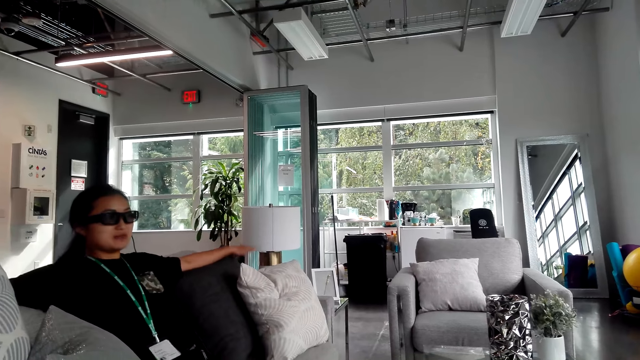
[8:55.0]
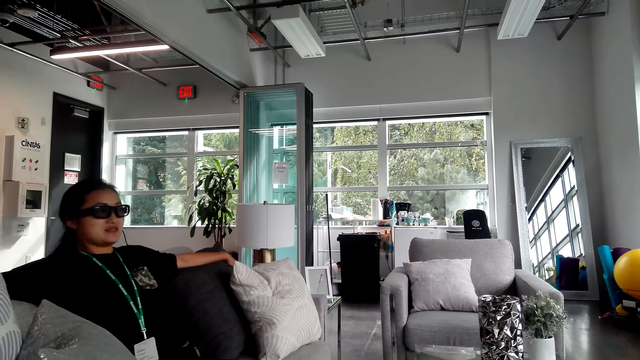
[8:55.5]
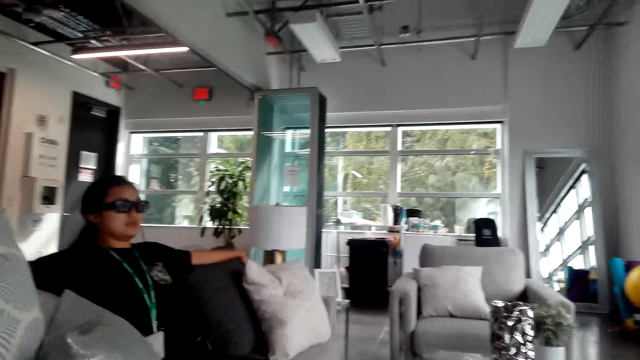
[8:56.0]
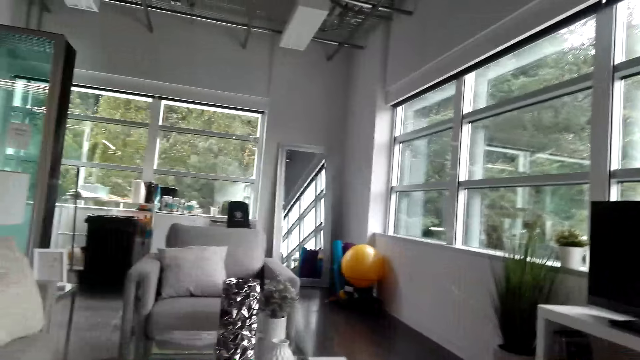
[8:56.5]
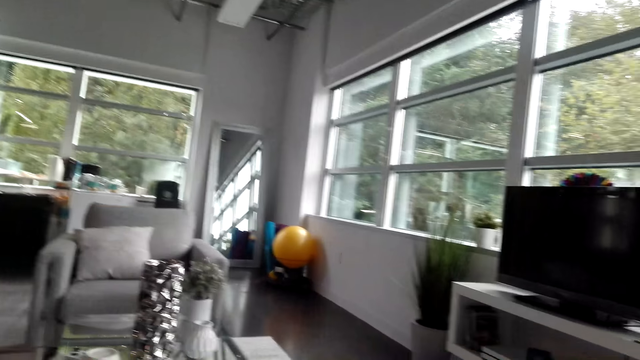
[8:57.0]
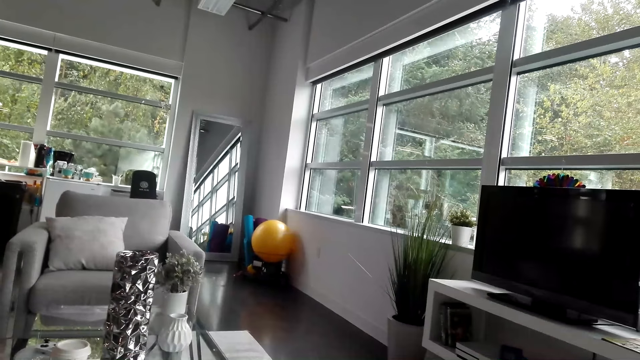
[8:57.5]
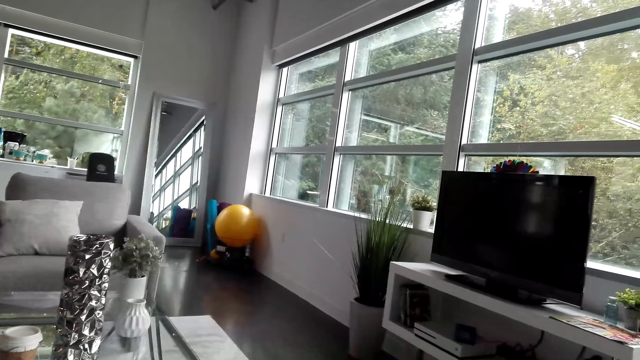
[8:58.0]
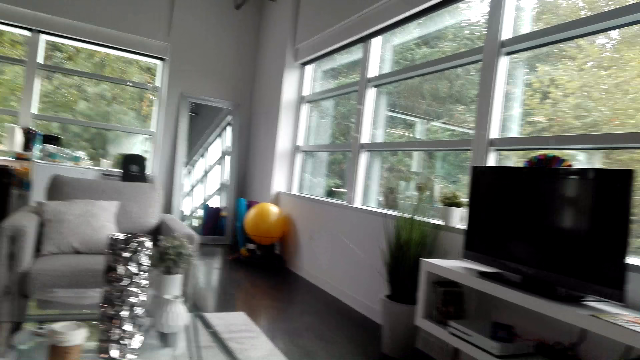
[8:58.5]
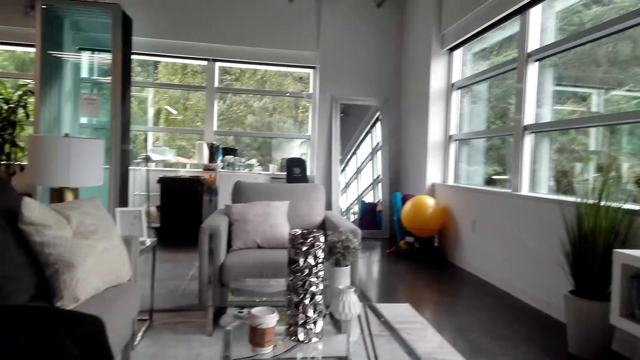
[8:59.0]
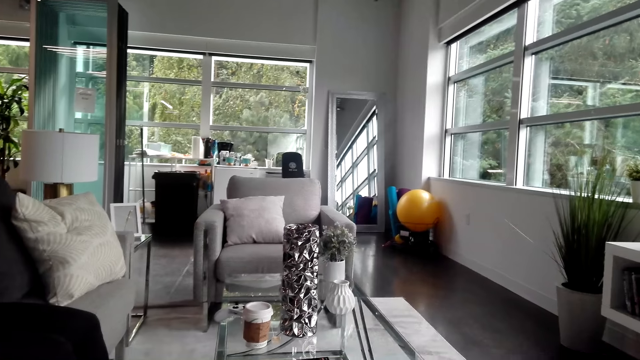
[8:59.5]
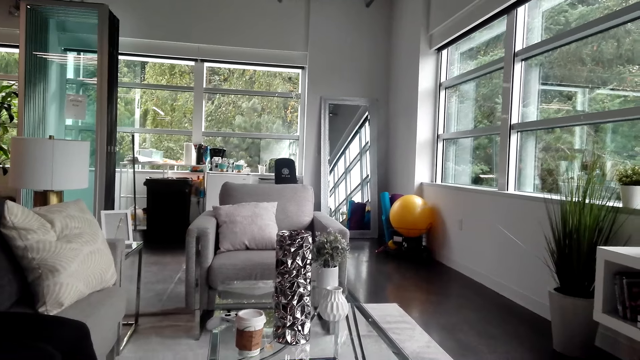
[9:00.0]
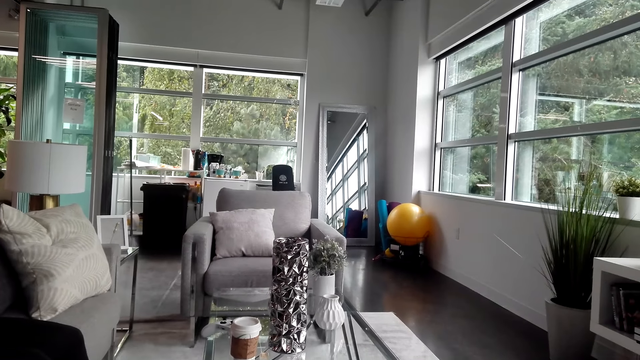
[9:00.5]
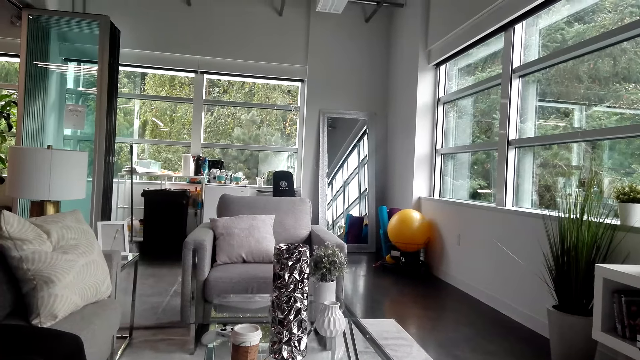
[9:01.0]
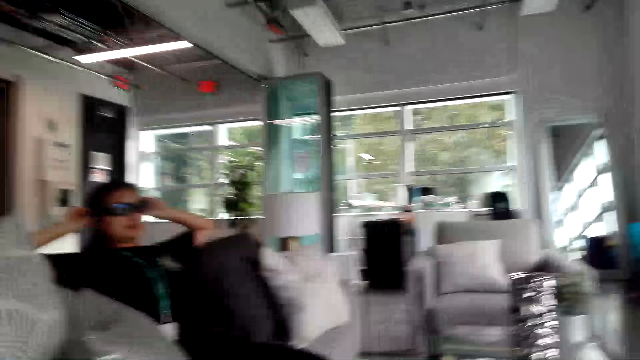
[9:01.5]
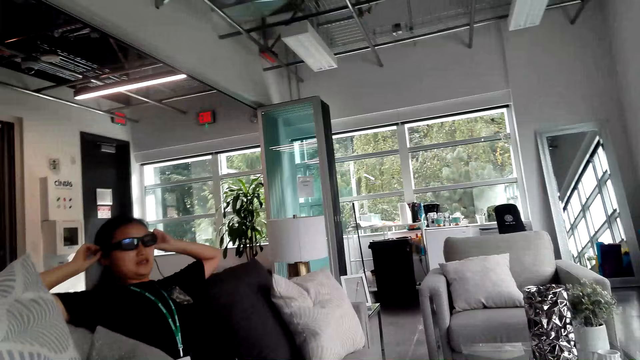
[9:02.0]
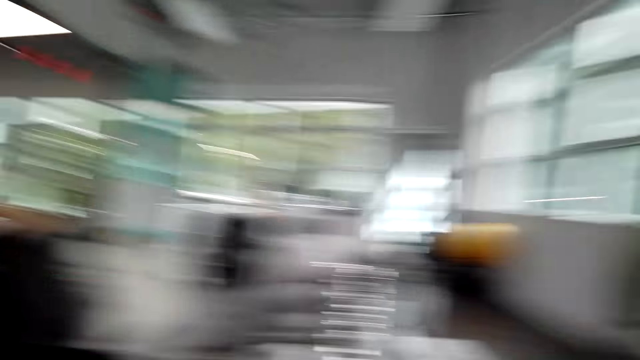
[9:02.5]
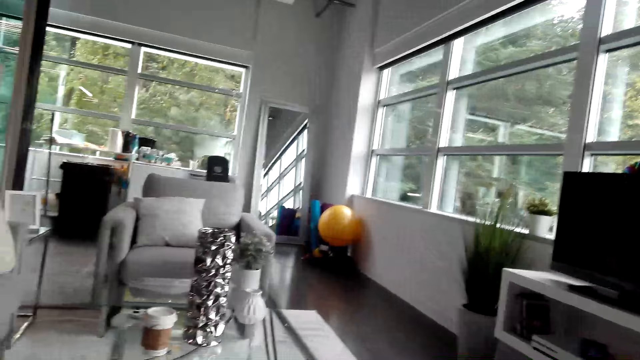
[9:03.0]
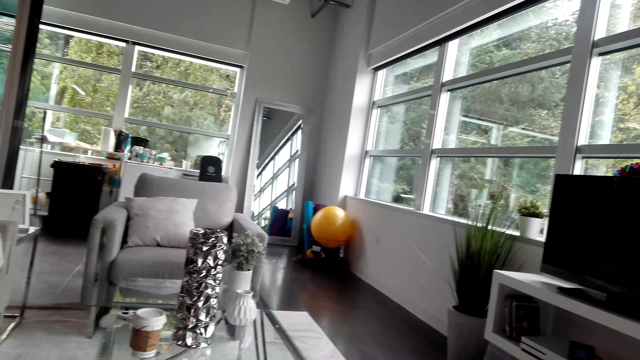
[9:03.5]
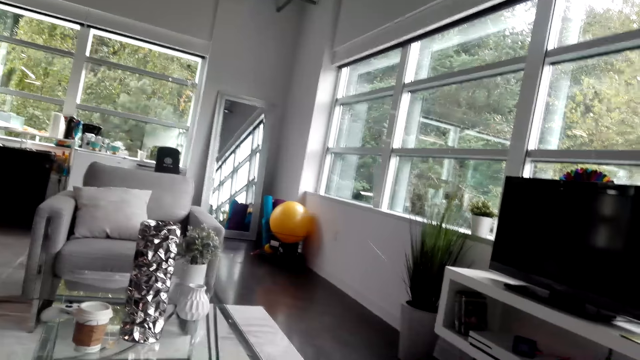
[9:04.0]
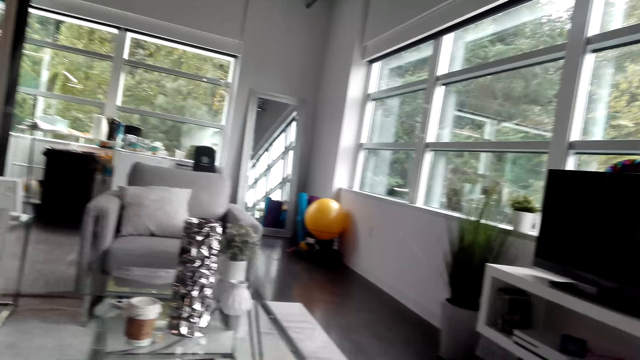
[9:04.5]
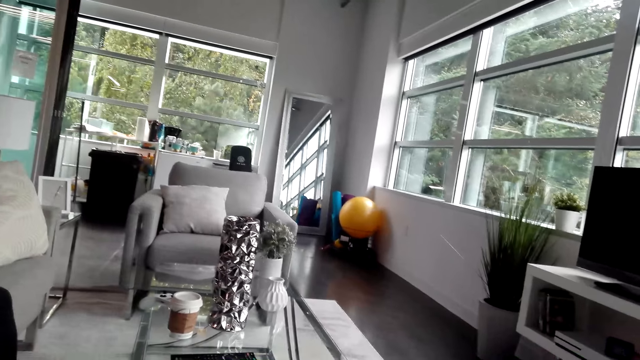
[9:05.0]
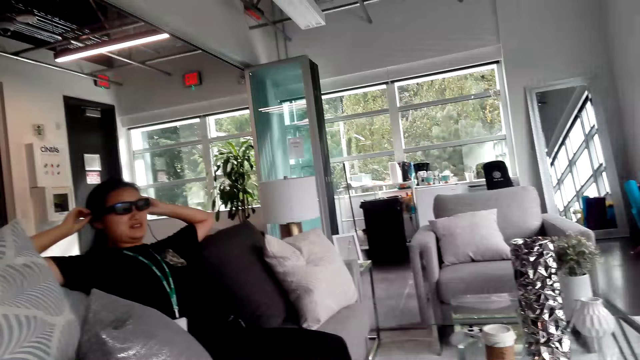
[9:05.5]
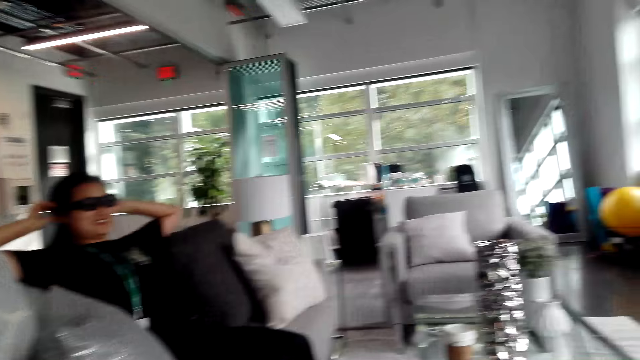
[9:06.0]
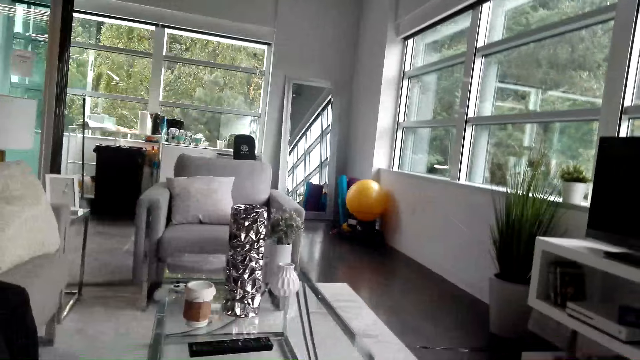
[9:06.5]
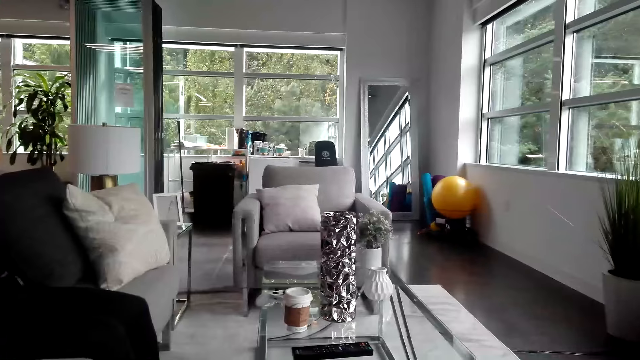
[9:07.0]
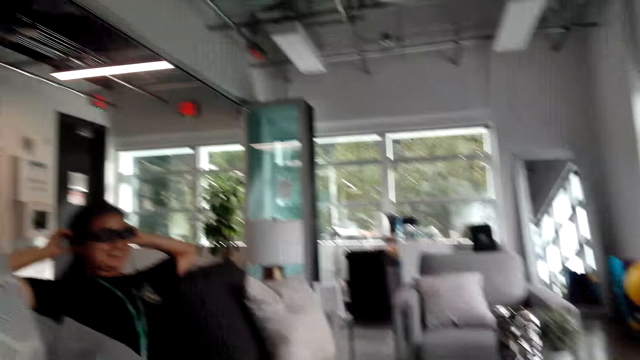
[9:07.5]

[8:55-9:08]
The woman leans on the table. The camera wearer looks around and talks to the woman. The woman holds the spectacles. The camera wearer looks around. The woman holds the spectacles.

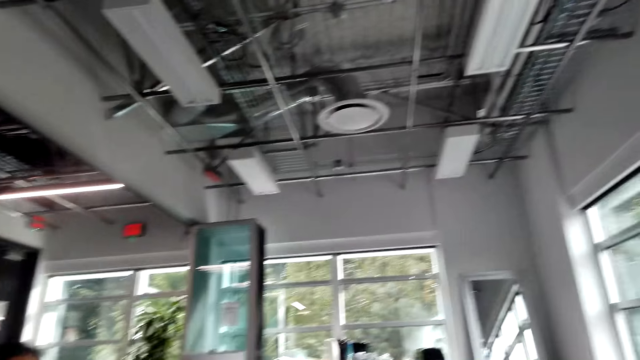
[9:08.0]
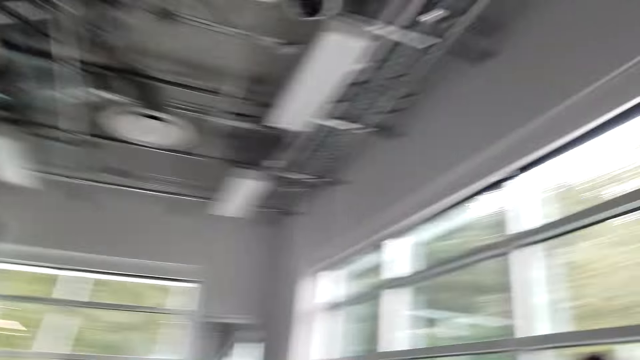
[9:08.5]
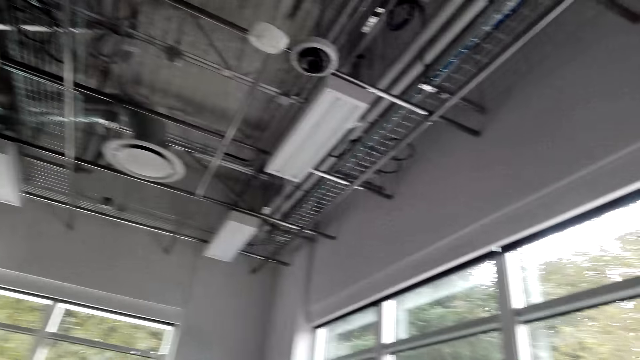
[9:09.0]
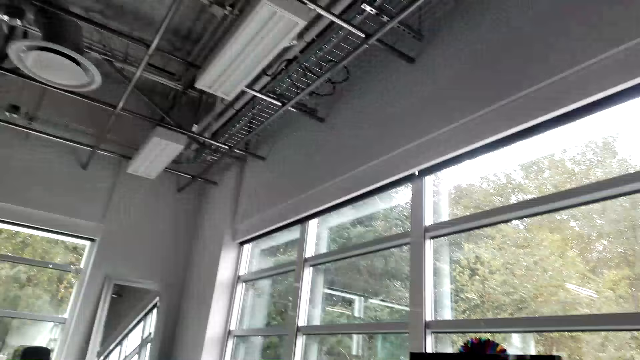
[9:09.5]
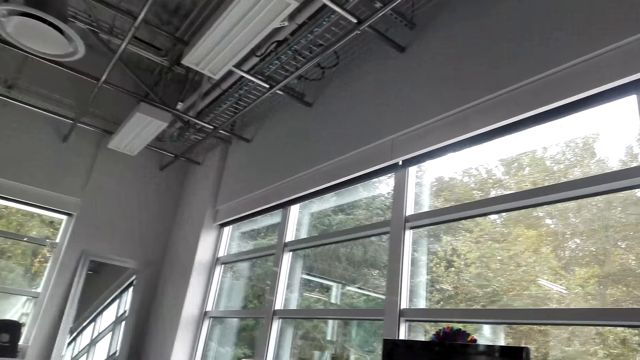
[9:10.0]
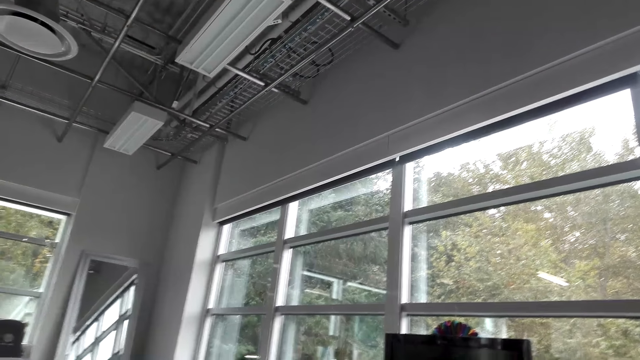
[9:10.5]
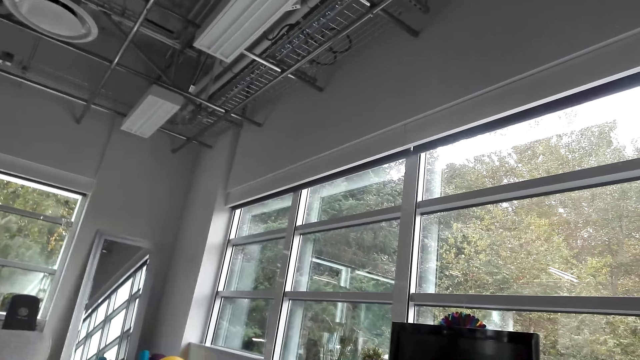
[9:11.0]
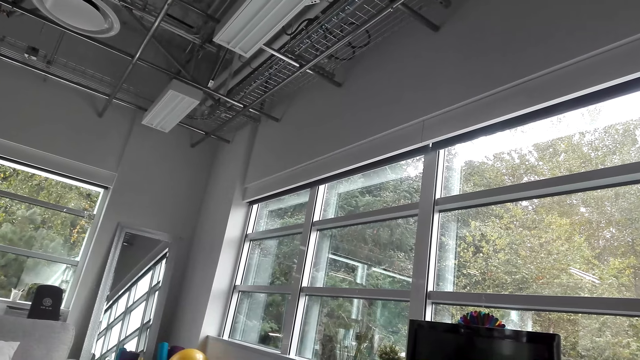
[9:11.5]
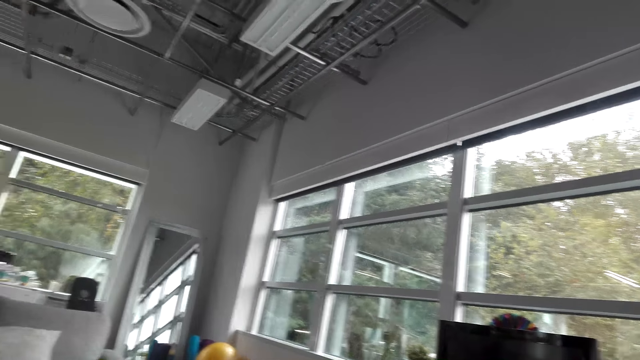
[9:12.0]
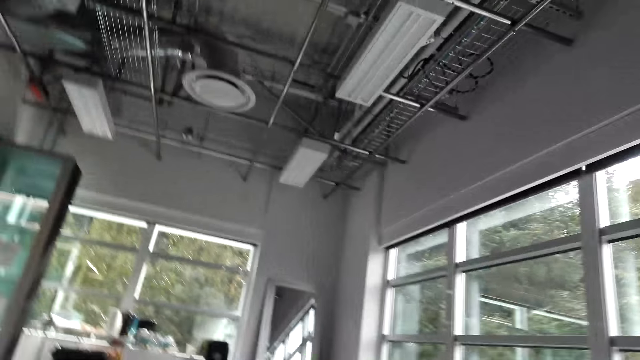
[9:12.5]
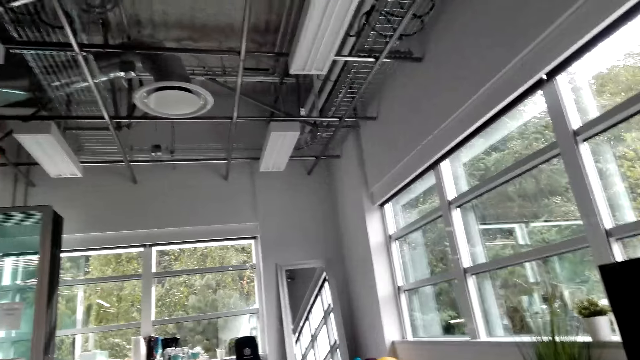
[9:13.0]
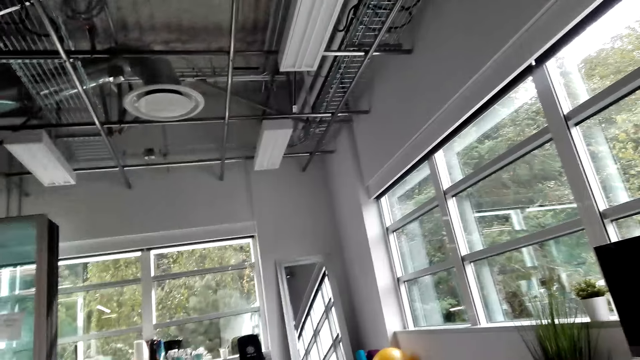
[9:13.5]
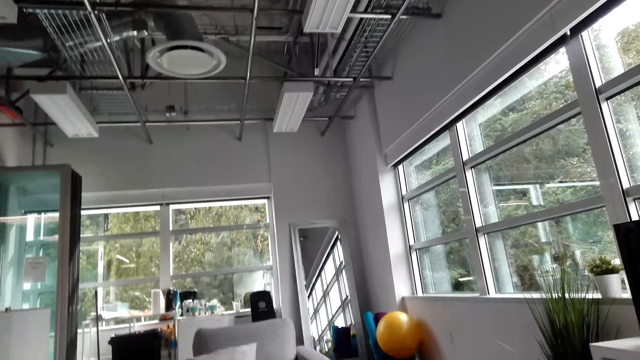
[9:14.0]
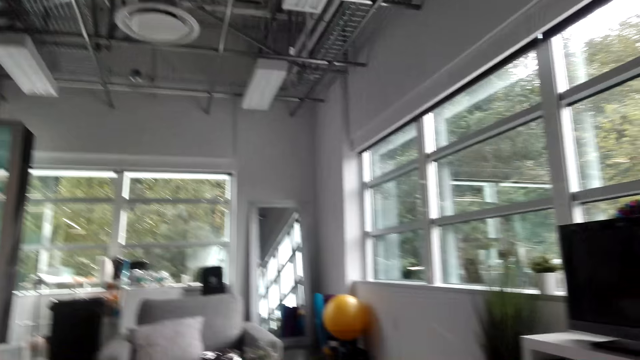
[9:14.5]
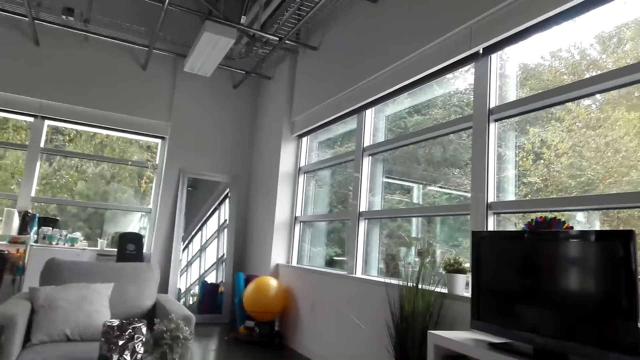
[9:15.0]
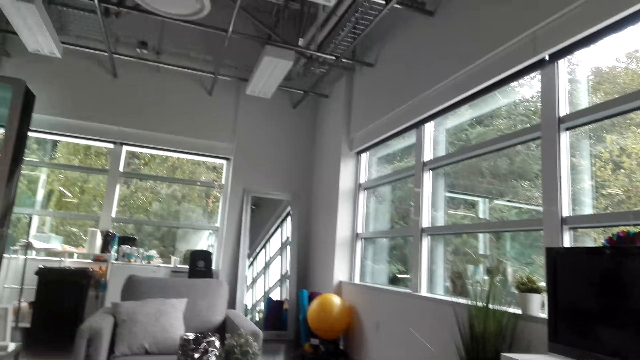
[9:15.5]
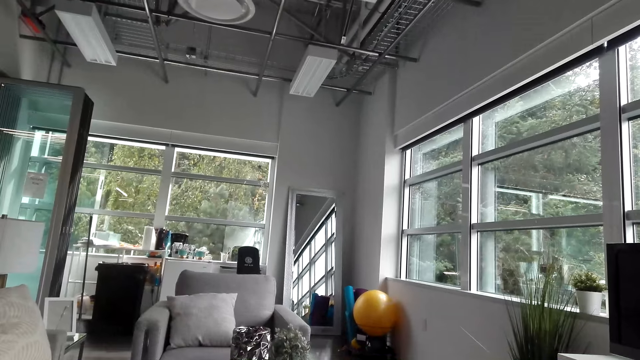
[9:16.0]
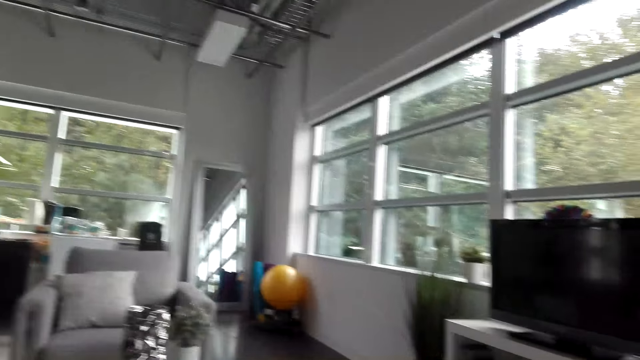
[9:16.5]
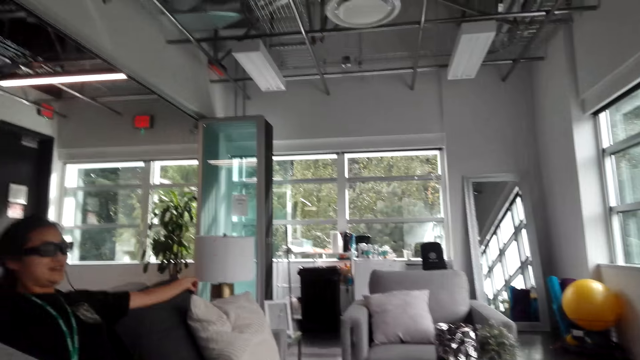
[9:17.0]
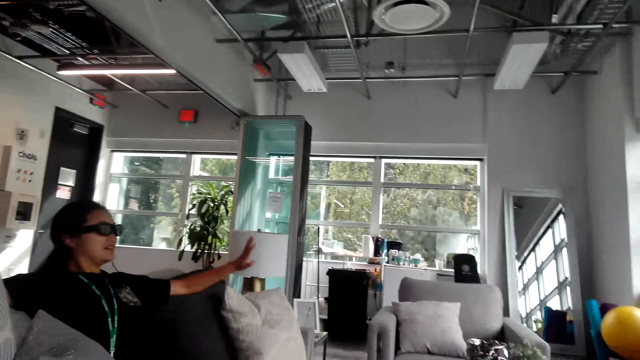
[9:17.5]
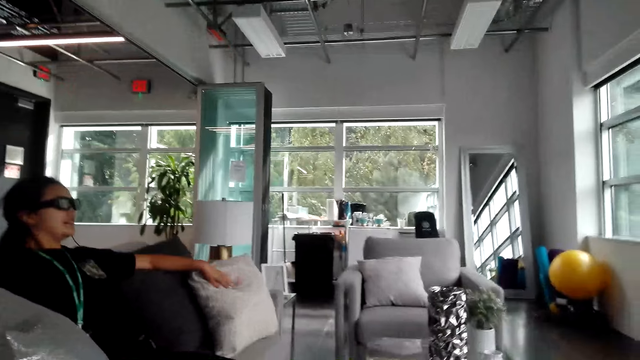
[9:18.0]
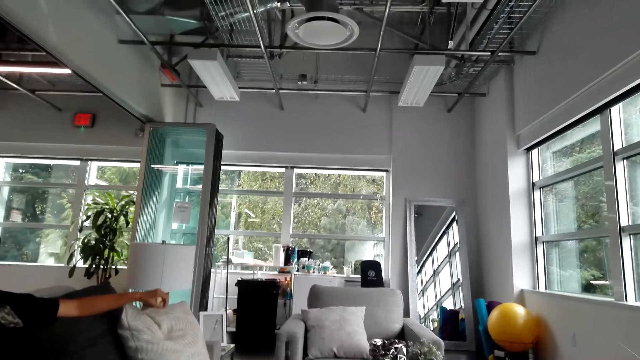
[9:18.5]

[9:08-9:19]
The camera wearer looks around. The woman does something. The camera wearer does something. The woman moves a hand.
